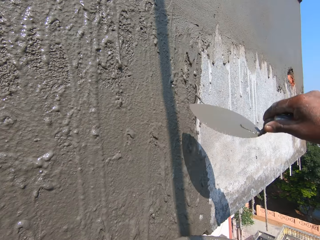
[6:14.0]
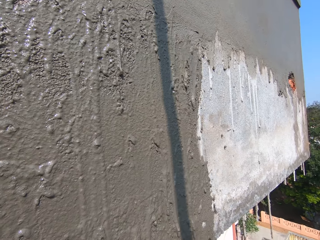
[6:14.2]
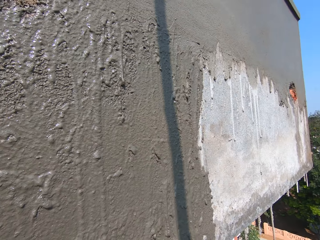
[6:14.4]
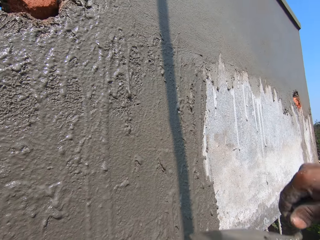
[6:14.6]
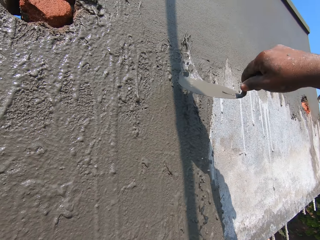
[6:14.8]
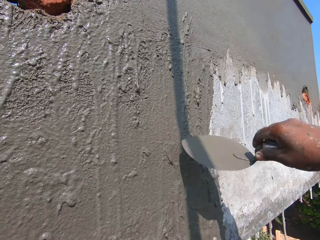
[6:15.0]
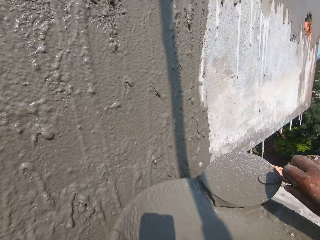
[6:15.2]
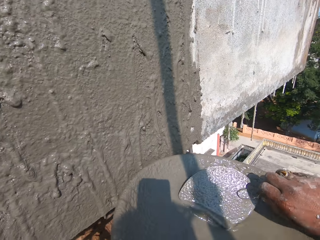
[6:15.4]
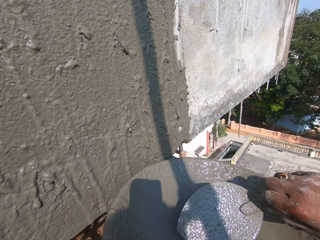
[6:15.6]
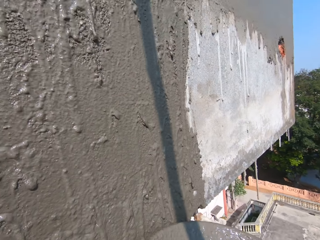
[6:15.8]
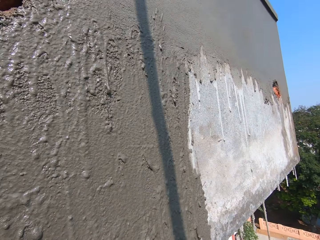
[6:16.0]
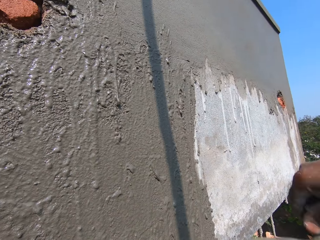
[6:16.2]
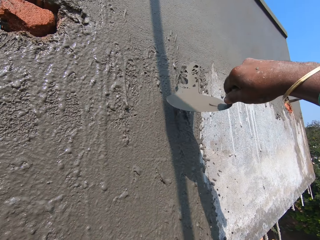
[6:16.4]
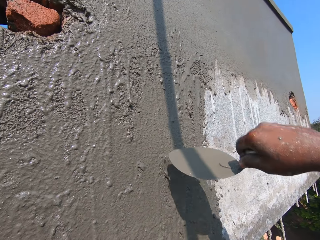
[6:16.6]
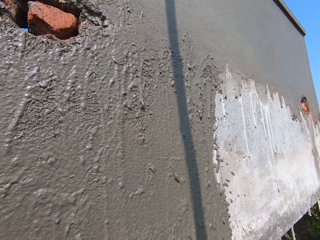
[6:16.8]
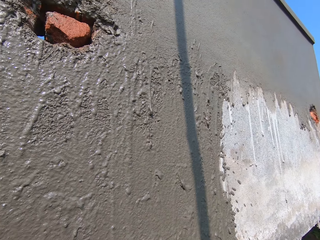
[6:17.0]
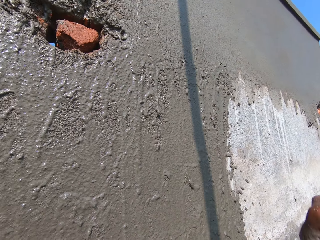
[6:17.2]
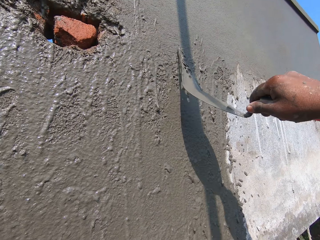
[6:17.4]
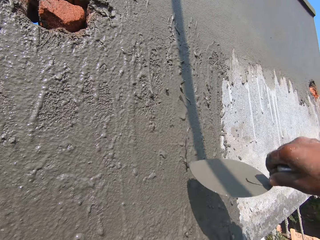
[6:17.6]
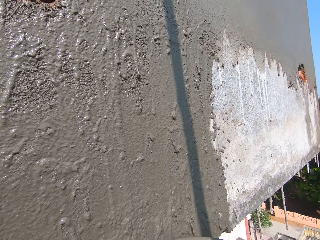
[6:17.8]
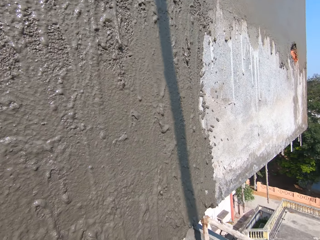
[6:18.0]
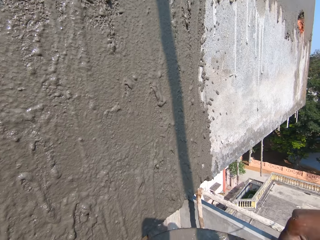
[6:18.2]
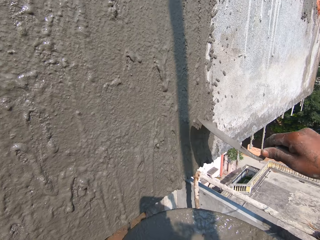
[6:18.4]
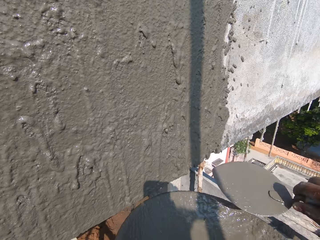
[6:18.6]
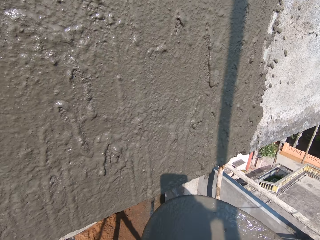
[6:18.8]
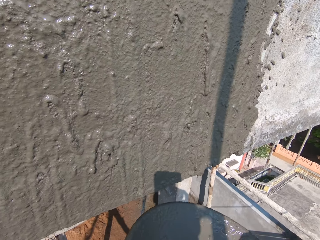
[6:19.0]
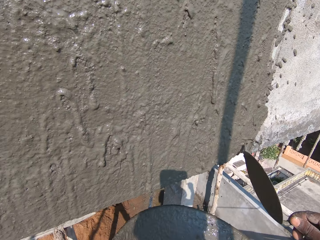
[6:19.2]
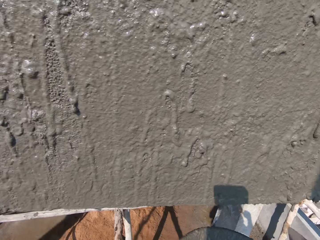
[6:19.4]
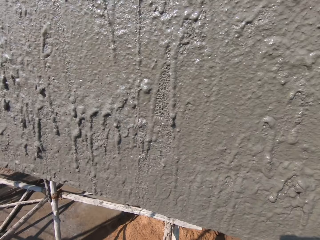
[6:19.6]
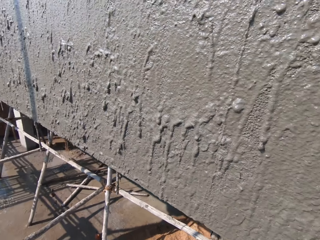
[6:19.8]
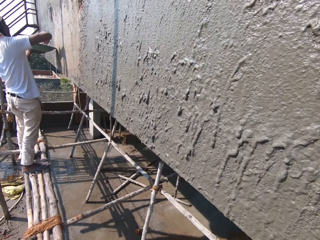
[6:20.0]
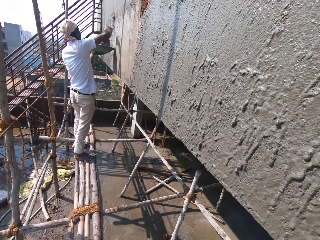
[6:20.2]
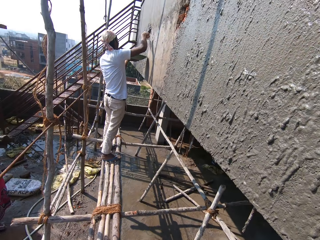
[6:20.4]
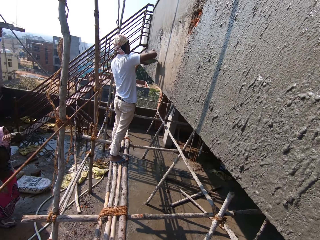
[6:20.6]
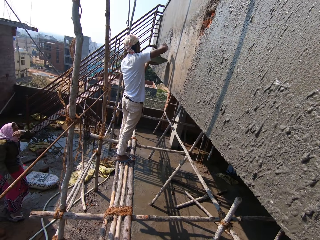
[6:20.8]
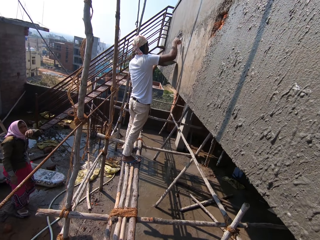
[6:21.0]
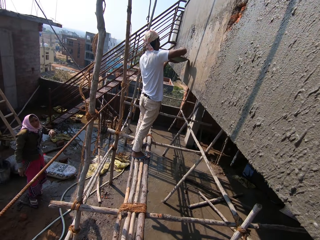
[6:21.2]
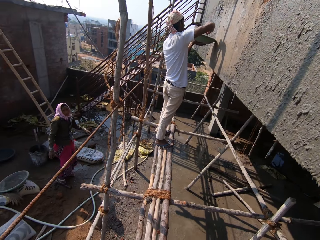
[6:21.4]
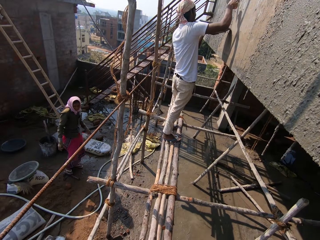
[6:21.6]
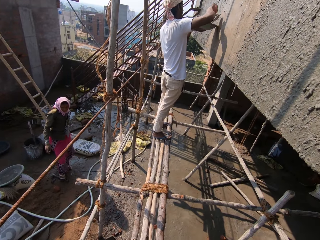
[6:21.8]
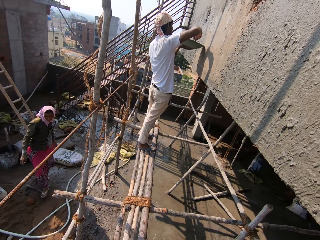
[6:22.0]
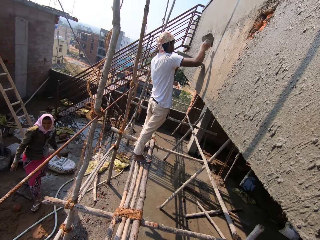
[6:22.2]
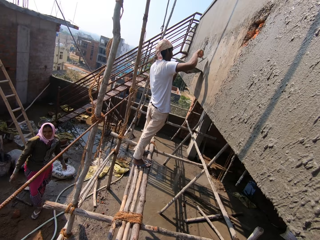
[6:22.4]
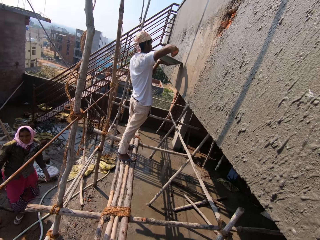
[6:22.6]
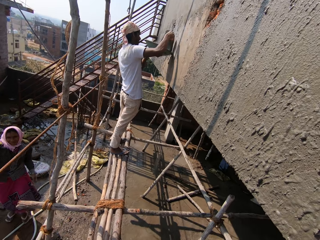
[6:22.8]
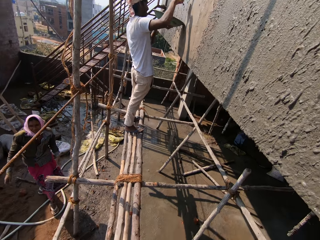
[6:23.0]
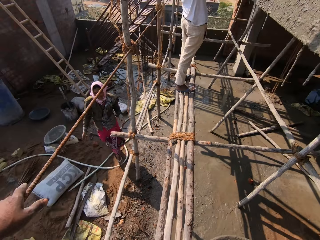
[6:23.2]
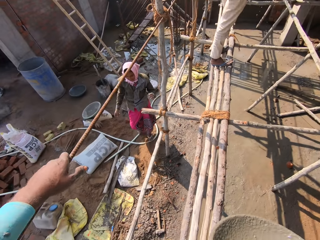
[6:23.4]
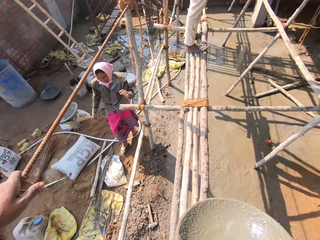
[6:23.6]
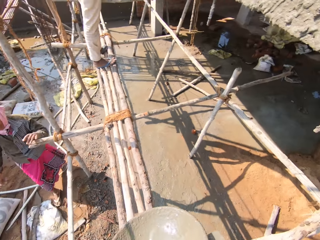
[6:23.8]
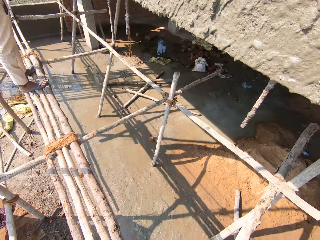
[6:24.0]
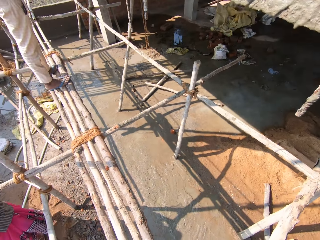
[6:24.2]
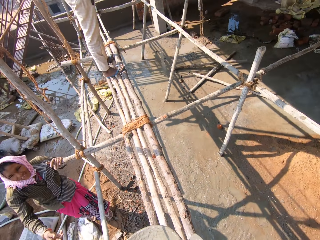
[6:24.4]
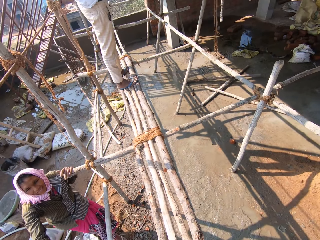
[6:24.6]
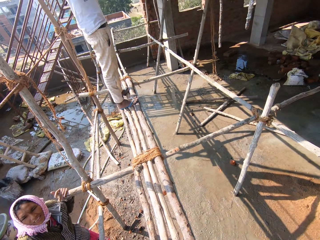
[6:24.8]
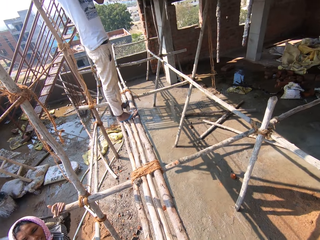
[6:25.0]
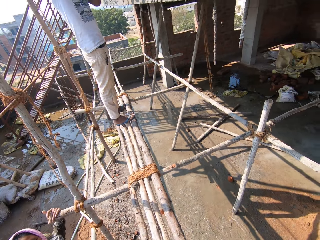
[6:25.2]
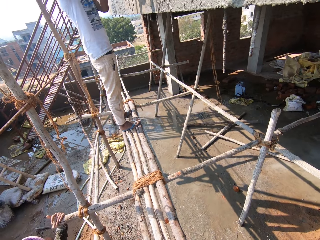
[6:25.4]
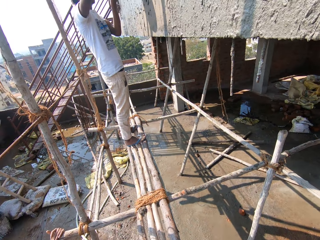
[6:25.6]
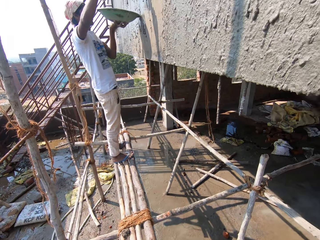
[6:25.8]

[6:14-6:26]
The camera wearer looks at the cement, looks up, and pours cement on the wall. They look around. A man scoops concrete from the pan in his left hand on the wall with the brick trowel in his right hand. The man pours cement on the wall. A woman walks towards the camera wearer on the compound.

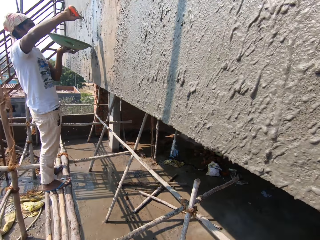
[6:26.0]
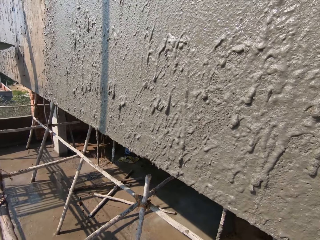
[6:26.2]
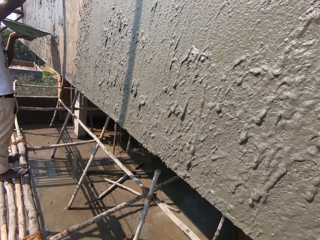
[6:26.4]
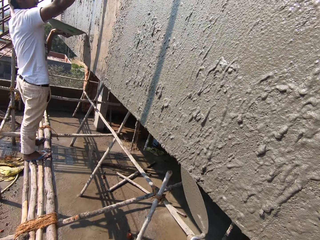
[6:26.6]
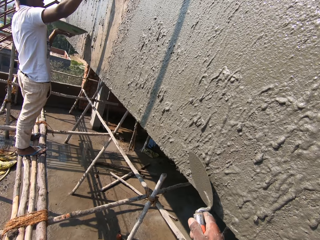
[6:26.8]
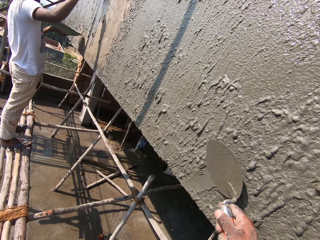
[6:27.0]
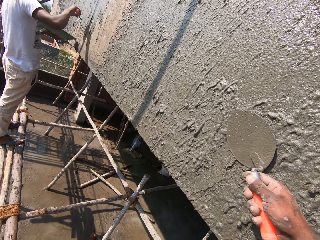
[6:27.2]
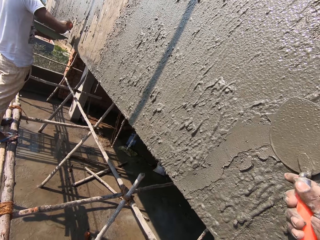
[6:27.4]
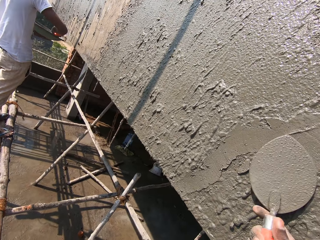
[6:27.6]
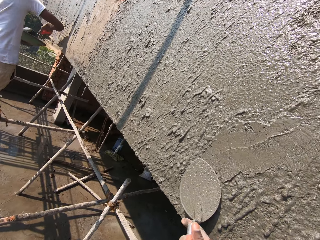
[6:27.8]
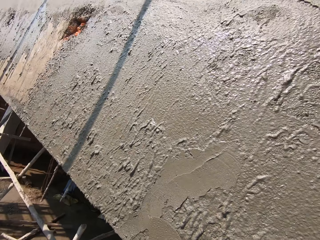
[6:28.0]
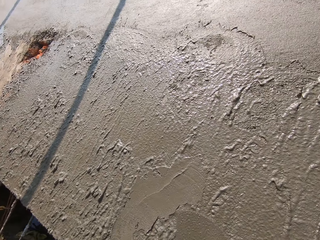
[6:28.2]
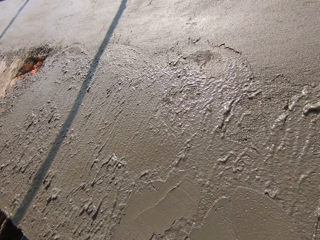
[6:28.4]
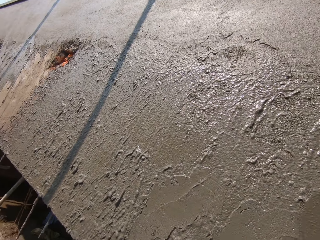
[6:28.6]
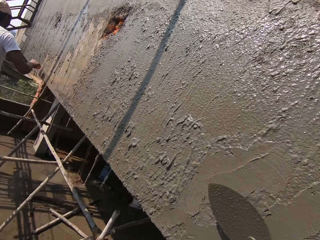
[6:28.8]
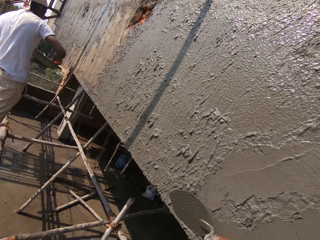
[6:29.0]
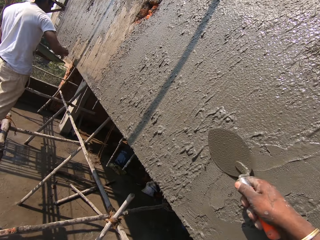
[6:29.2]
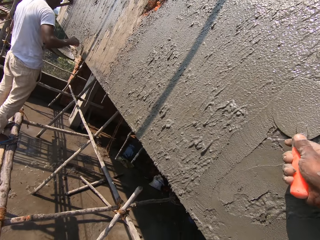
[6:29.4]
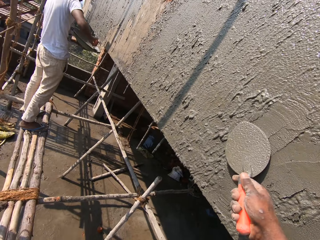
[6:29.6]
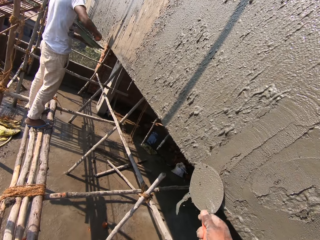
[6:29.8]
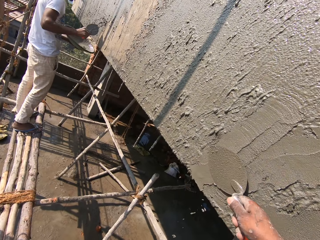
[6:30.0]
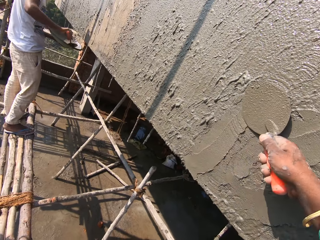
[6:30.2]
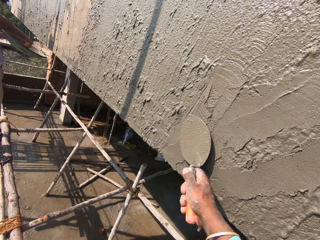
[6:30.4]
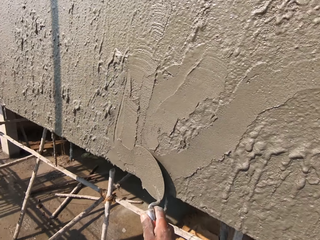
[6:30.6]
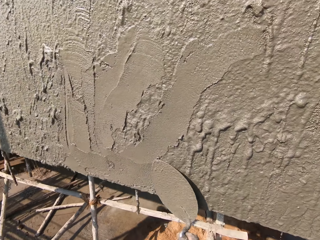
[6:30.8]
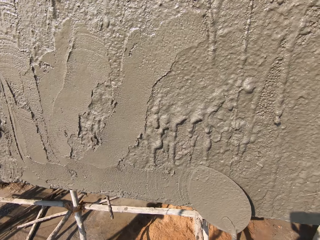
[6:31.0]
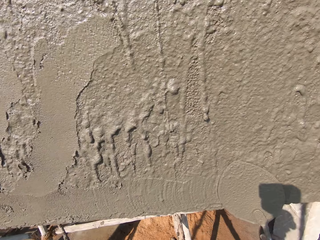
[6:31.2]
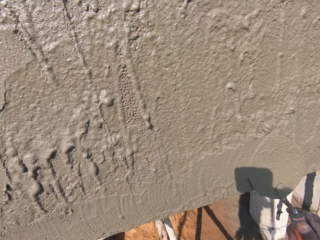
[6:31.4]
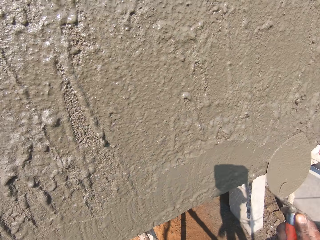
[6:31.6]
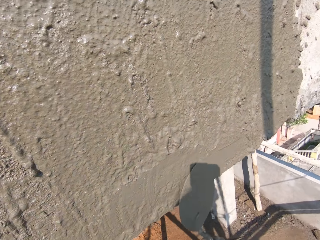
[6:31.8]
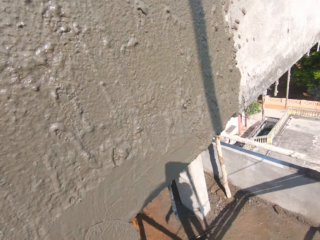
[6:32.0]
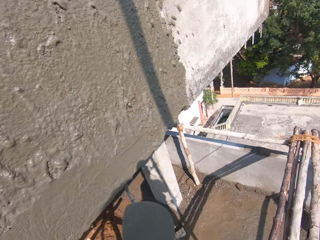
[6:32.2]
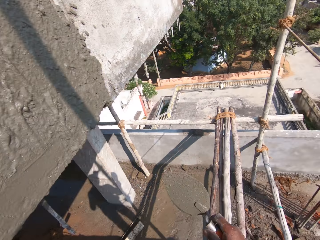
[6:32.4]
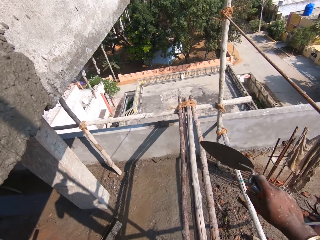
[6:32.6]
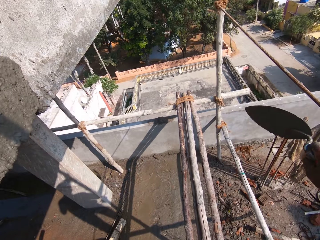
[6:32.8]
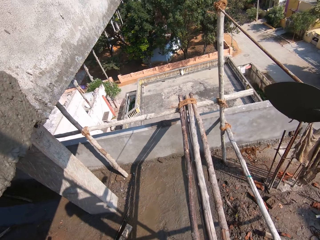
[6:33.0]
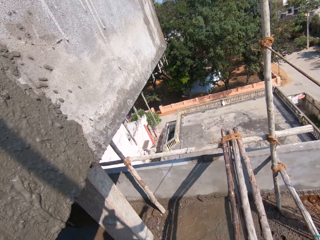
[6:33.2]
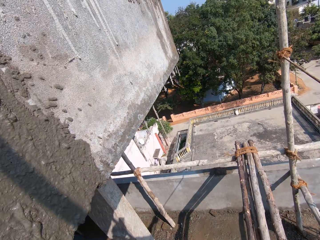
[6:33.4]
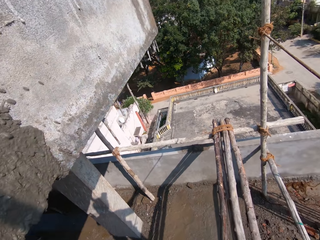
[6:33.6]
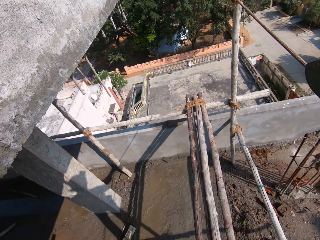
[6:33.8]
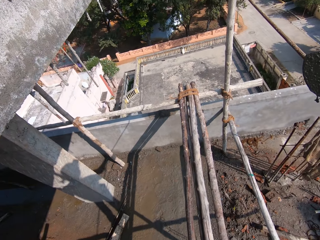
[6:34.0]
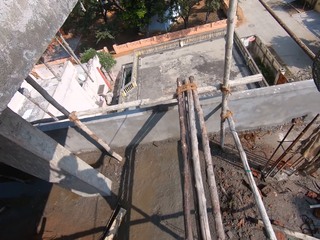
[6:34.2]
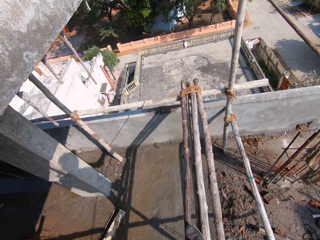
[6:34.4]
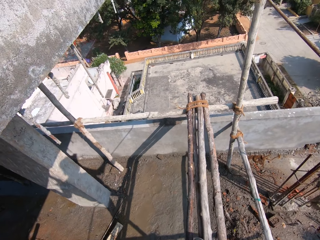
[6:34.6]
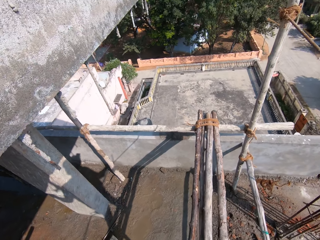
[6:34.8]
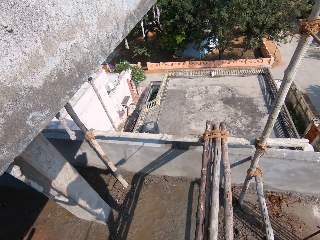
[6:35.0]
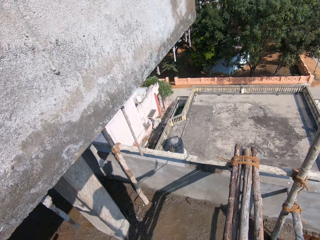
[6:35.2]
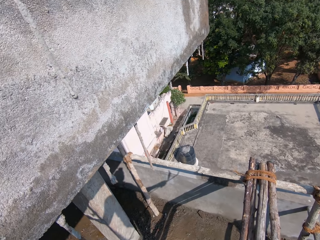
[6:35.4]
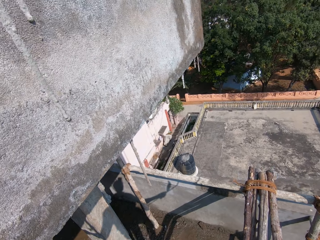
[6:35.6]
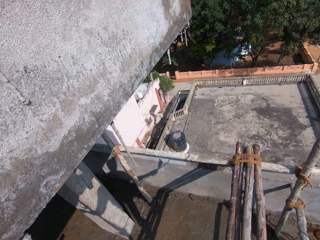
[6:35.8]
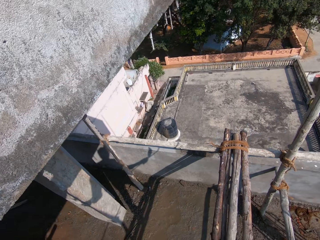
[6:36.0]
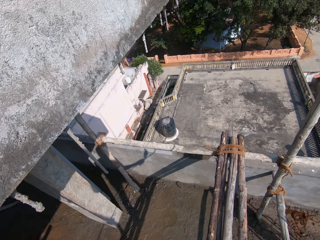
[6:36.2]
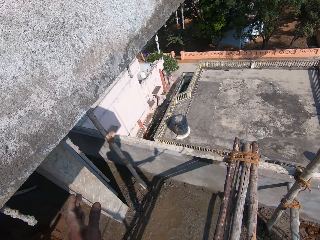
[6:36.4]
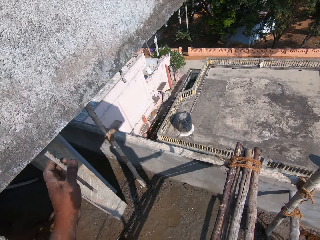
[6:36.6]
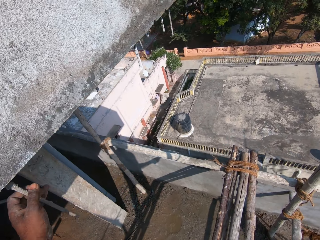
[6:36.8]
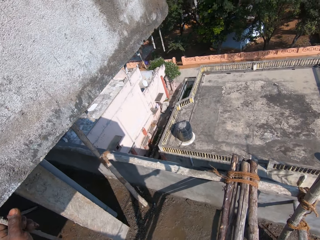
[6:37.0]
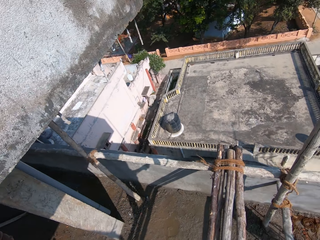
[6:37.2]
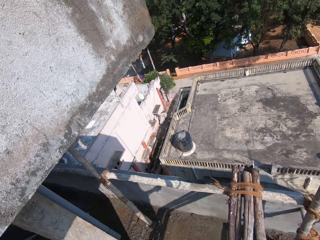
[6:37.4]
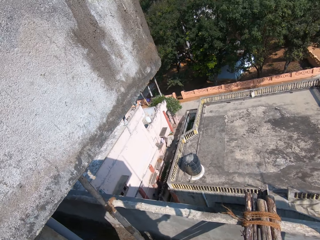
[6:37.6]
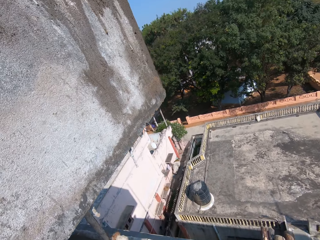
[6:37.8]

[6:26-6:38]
The camera wearer smoothens the concrete on the wall with the brick trowel in his right hand. A man pours cement on the wall. The camera wearer passes the trowel on the wall. He holds the trowel in the right hand. He walks on the scaffolding. He holds a metal under the decking with his left hand.
